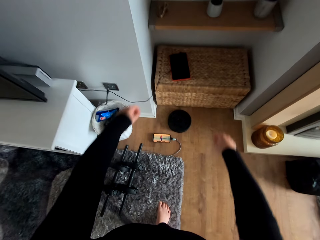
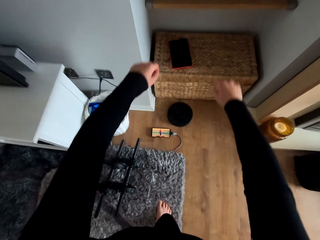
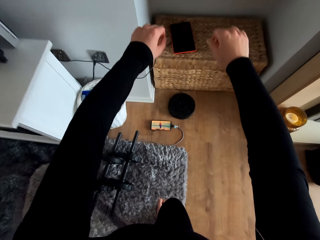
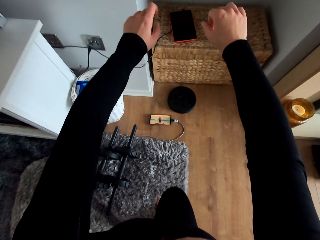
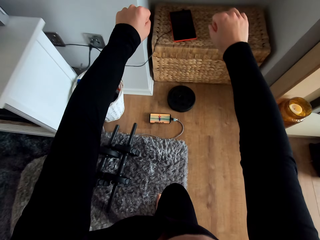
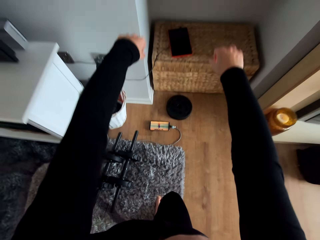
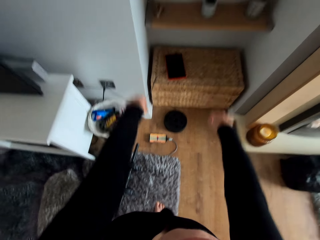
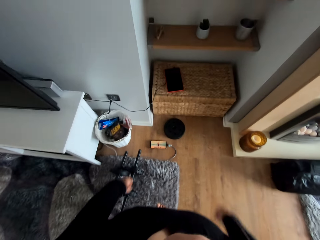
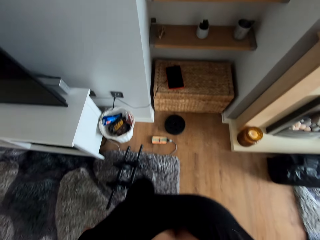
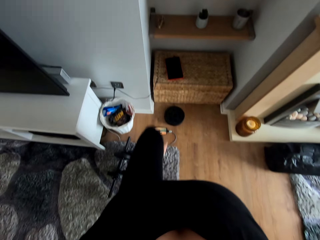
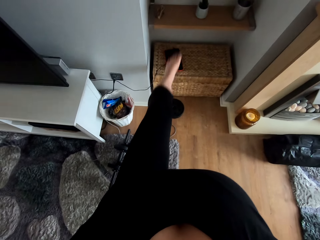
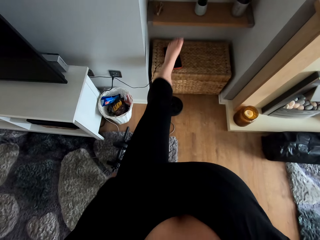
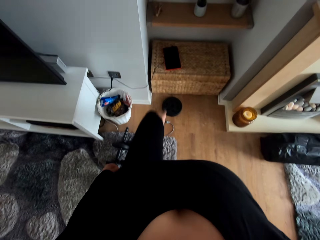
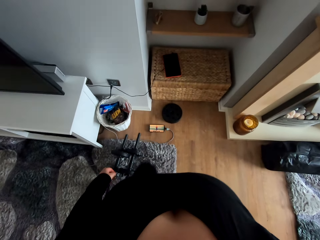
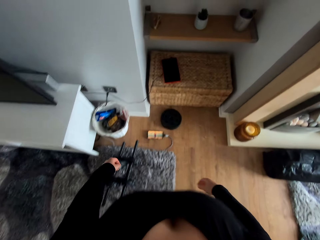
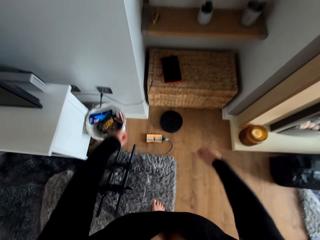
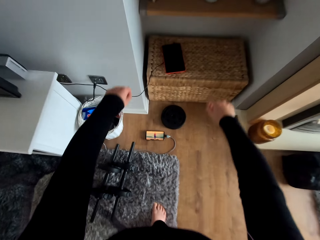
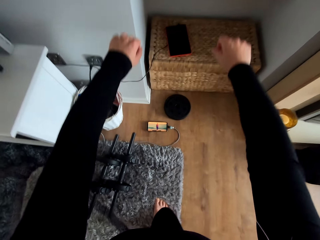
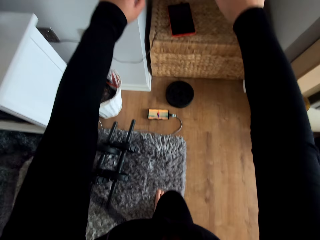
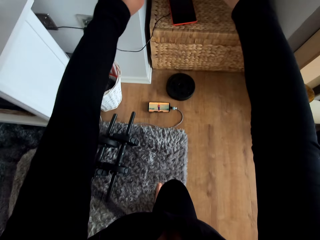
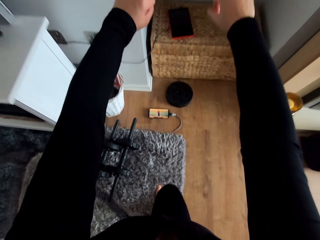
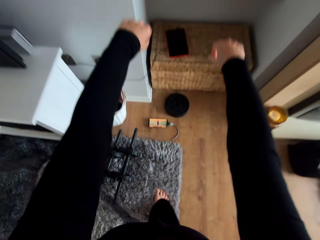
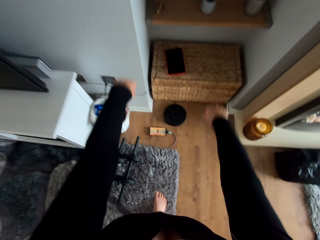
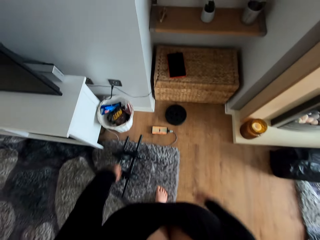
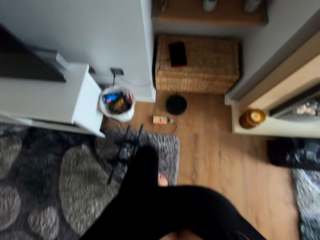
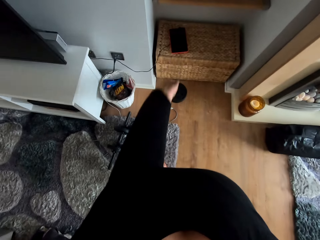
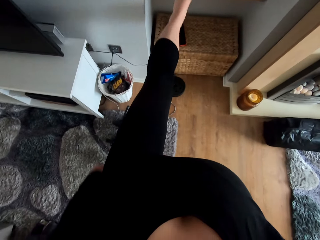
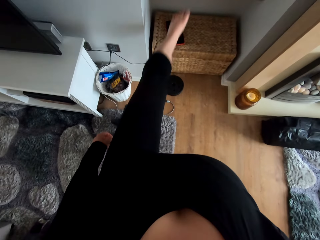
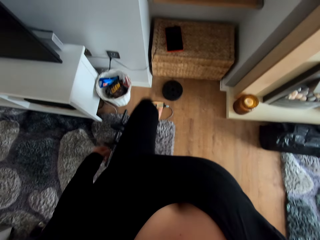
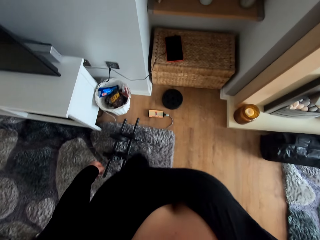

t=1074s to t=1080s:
The camera wearer exercises.
